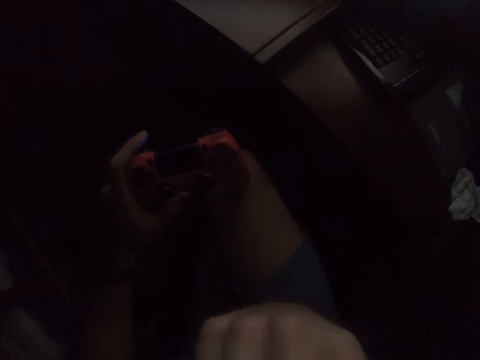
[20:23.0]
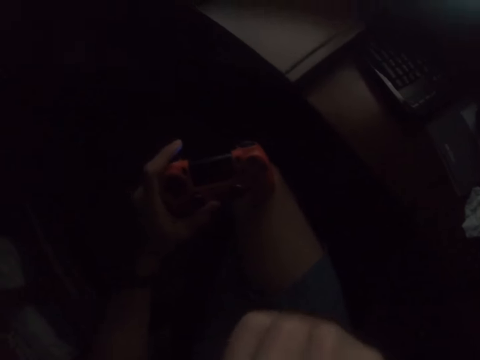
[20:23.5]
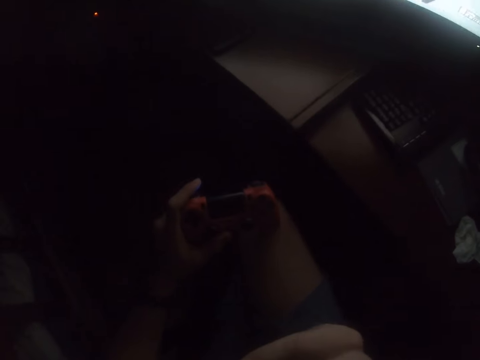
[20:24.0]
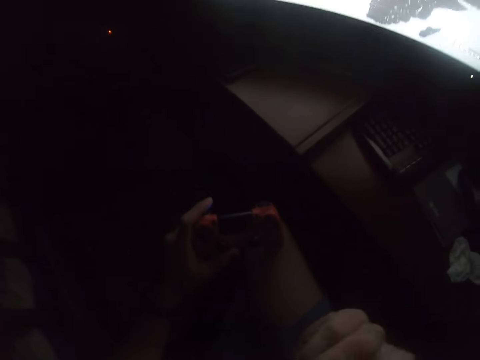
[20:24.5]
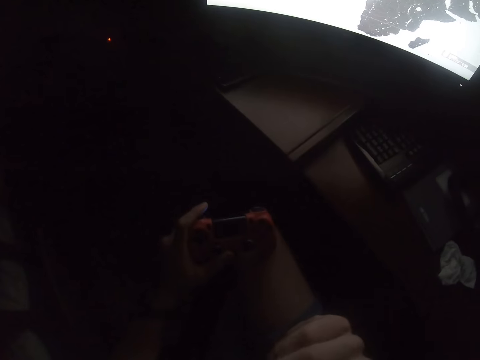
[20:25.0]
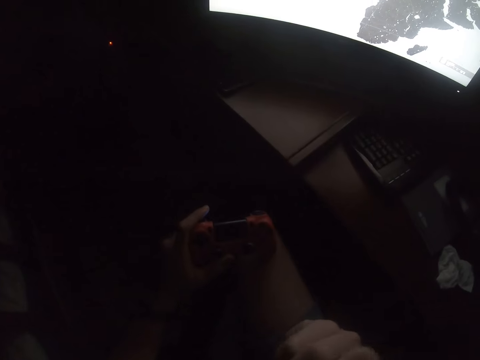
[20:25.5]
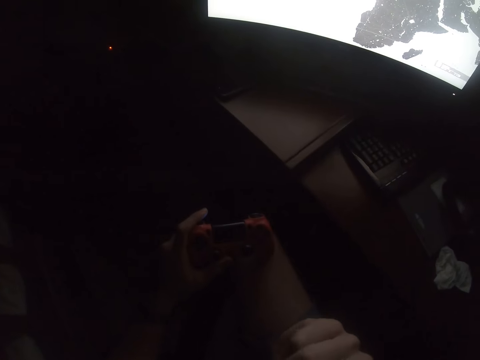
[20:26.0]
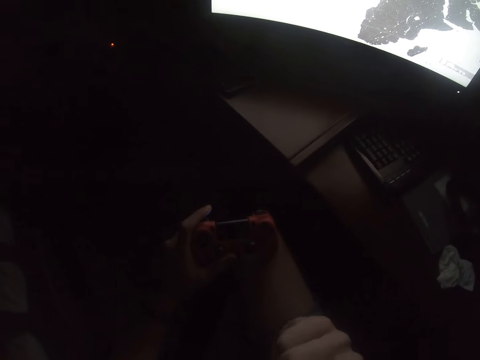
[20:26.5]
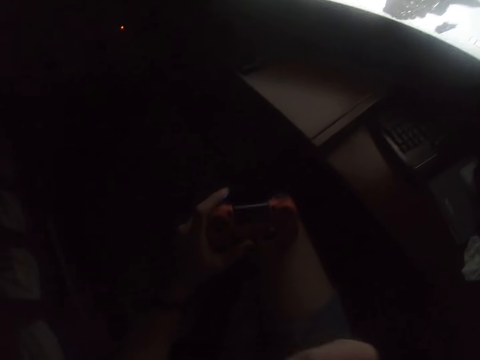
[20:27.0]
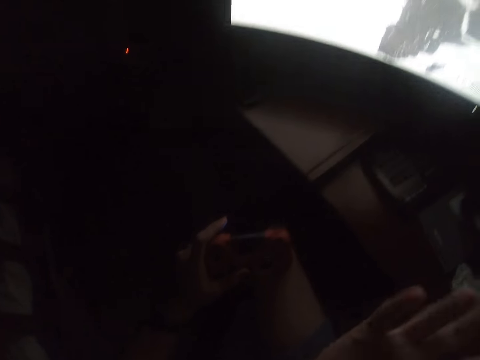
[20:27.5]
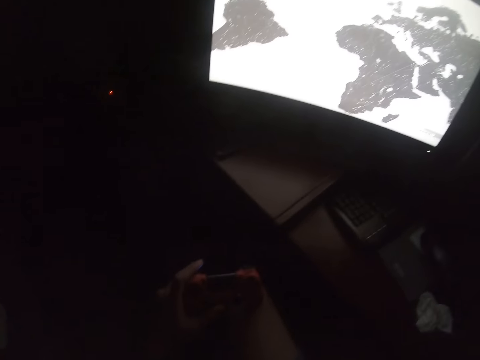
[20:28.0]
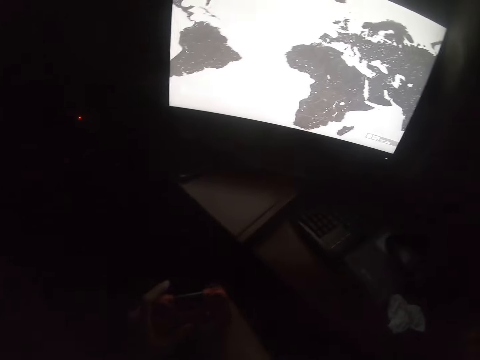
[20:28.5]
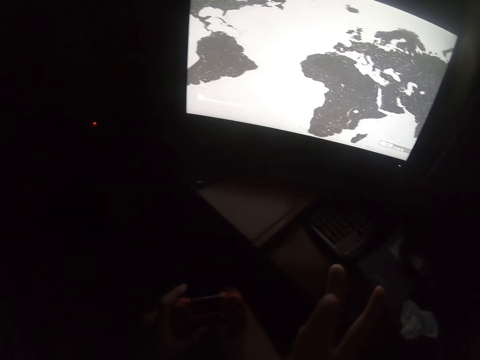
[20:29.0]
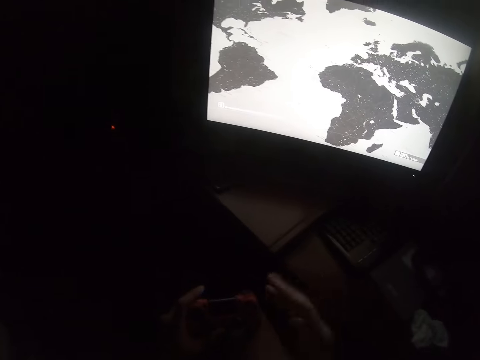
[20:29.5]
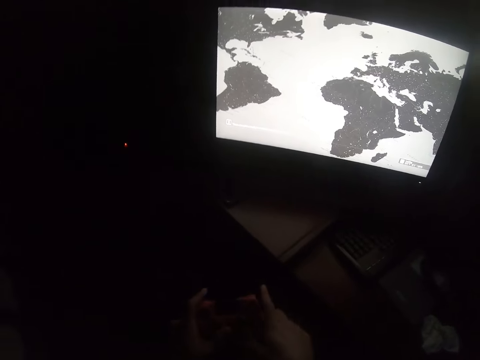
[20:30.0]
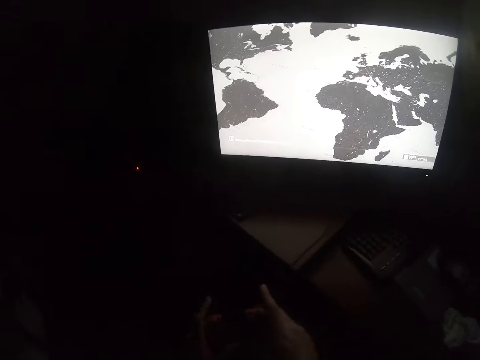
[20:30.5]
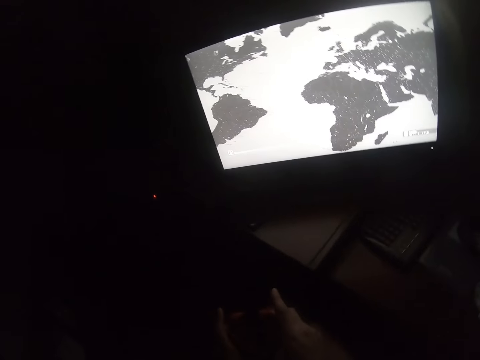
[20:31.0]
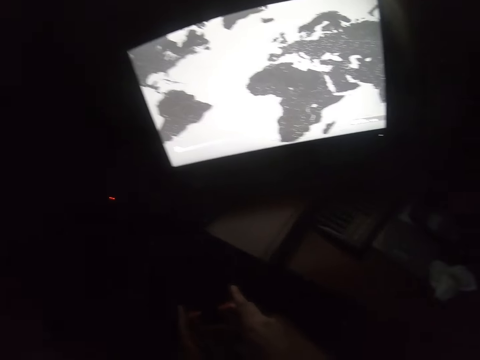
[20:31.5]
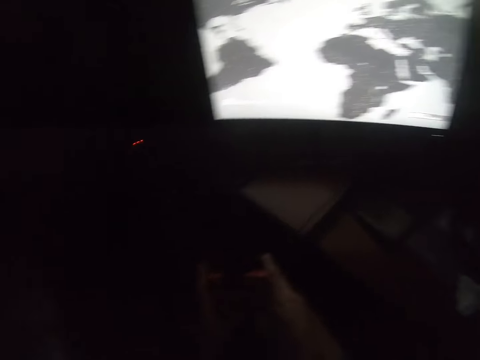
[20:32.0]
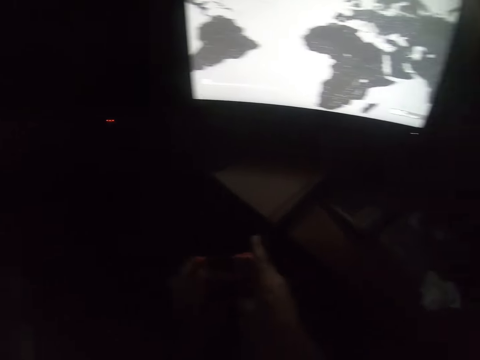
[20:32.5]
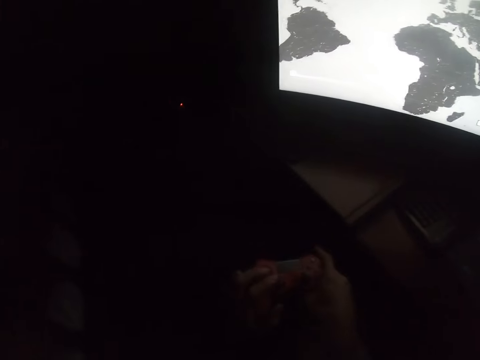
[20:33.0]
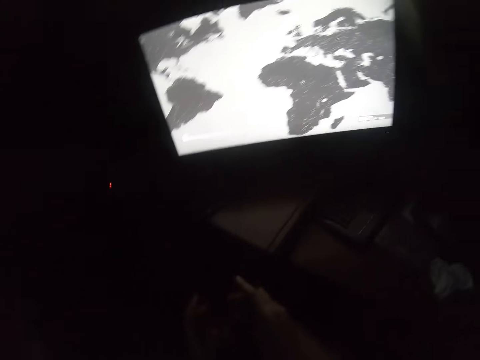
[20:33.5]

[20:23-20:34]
The camera wearer holds the game pad.

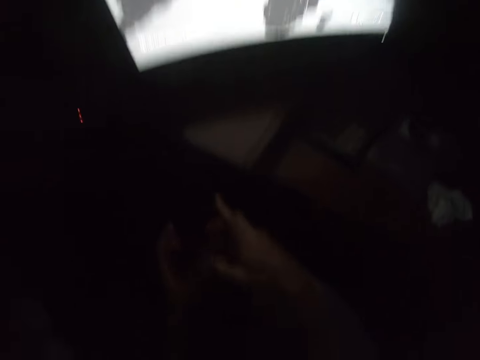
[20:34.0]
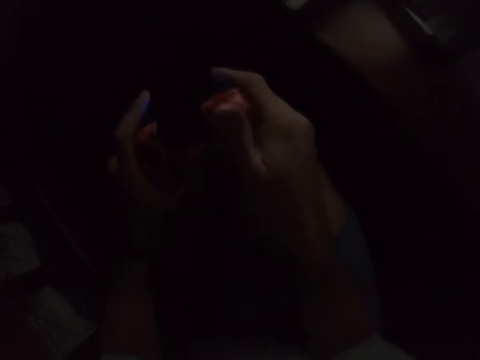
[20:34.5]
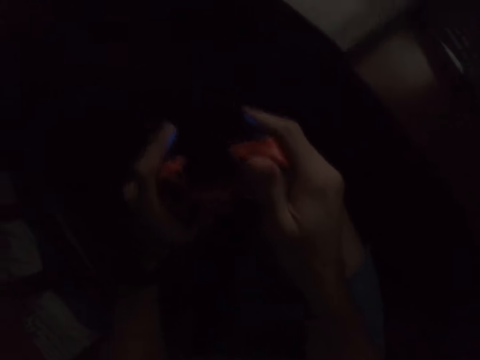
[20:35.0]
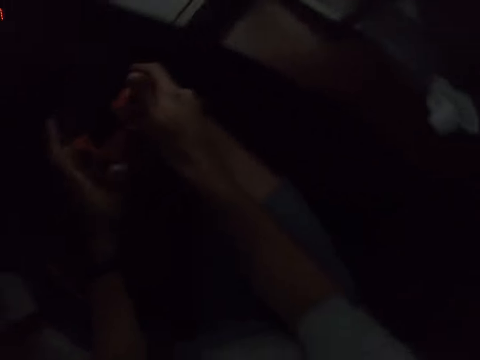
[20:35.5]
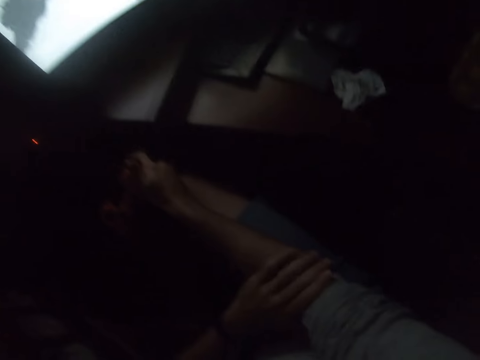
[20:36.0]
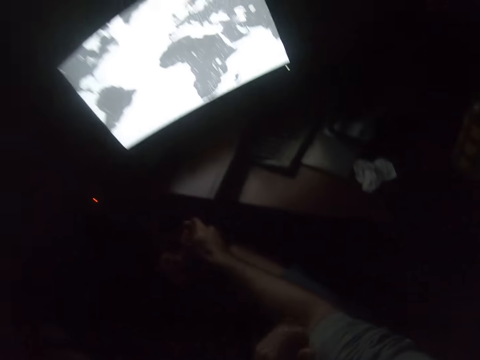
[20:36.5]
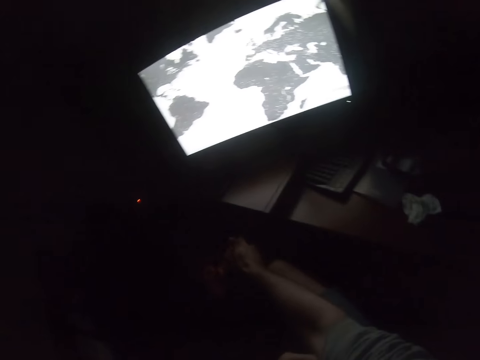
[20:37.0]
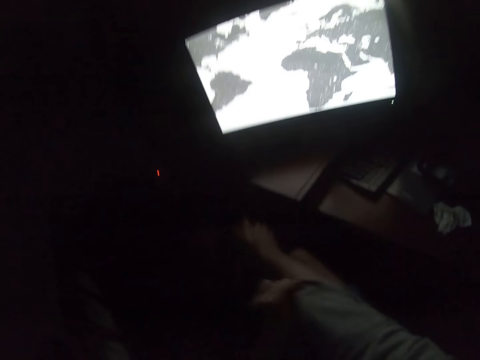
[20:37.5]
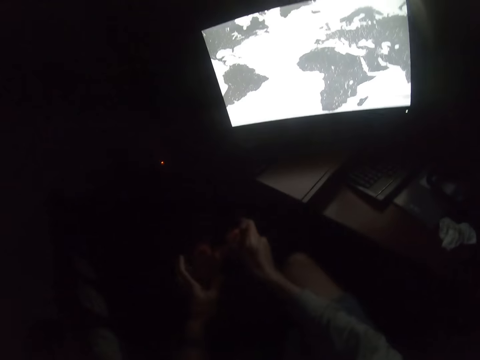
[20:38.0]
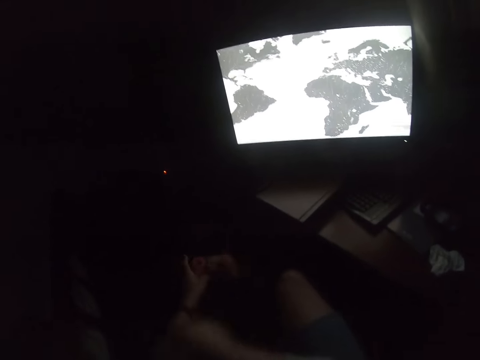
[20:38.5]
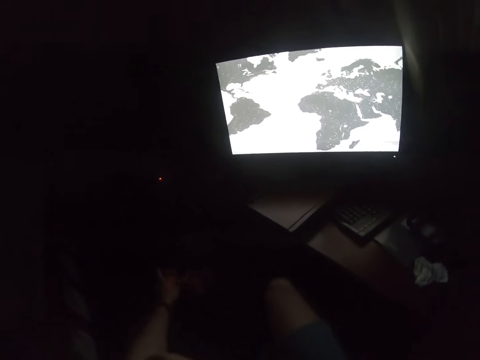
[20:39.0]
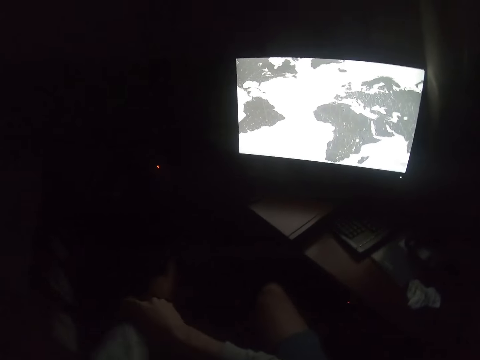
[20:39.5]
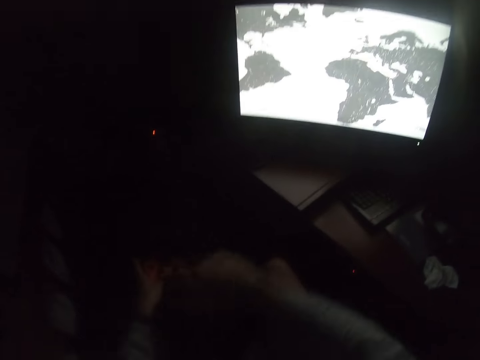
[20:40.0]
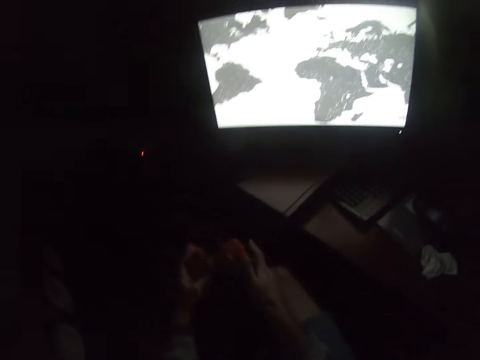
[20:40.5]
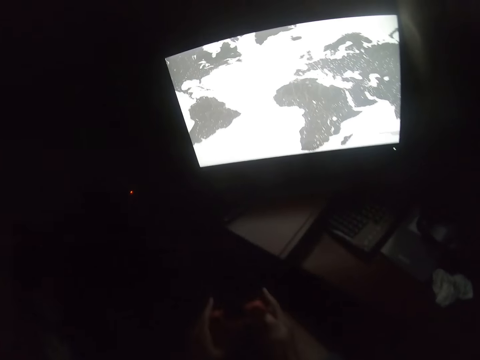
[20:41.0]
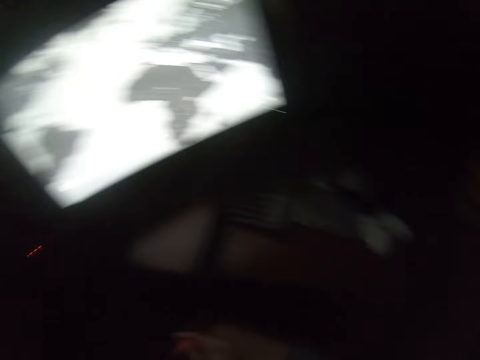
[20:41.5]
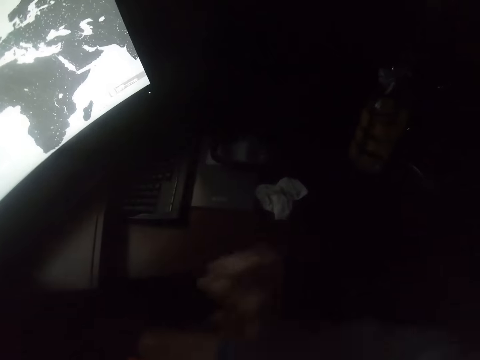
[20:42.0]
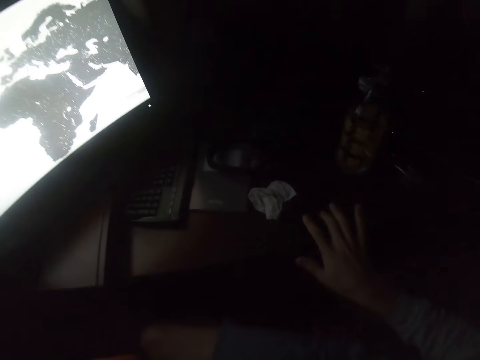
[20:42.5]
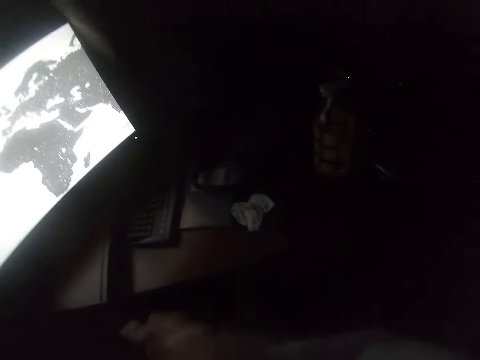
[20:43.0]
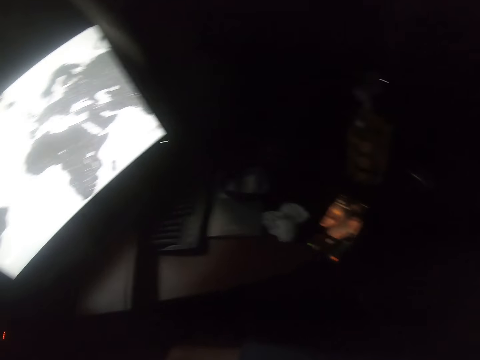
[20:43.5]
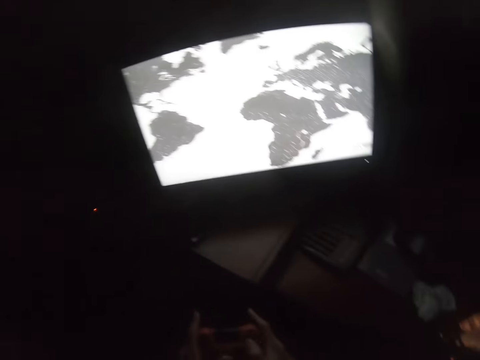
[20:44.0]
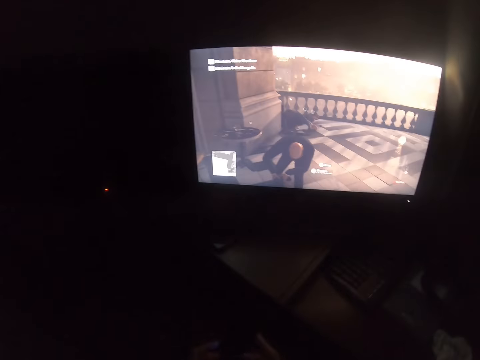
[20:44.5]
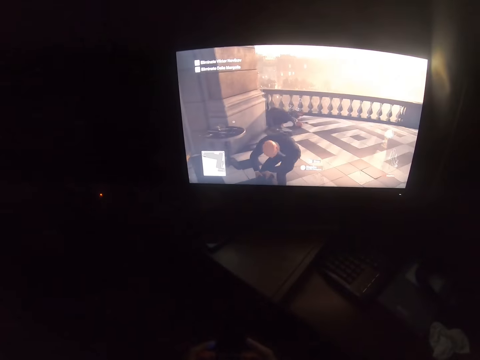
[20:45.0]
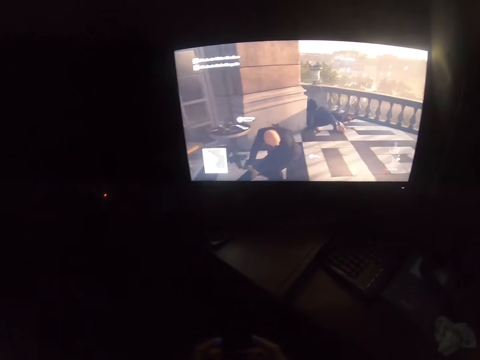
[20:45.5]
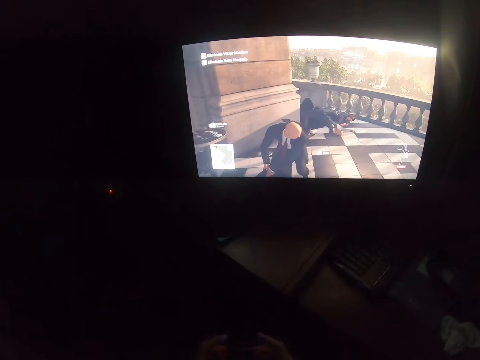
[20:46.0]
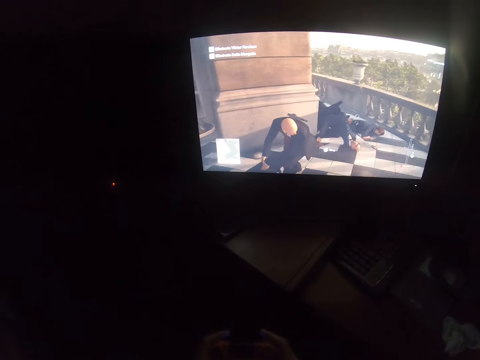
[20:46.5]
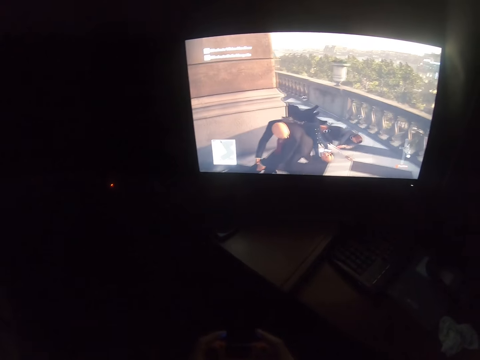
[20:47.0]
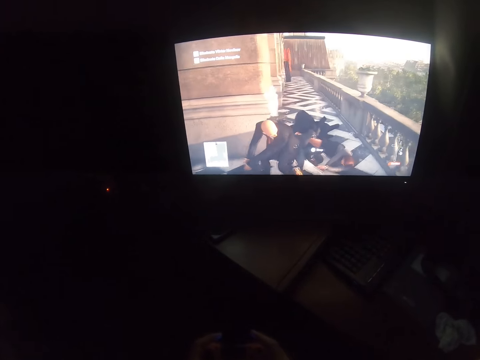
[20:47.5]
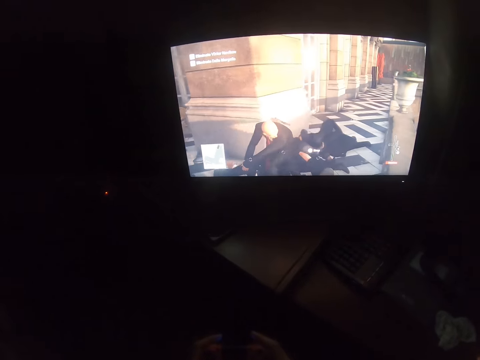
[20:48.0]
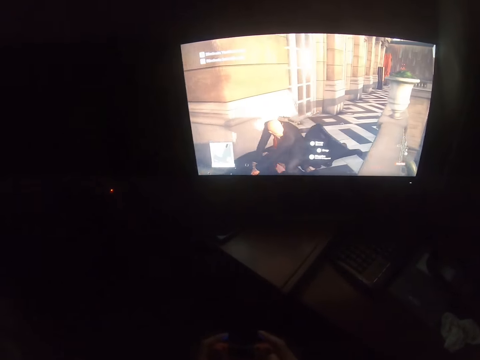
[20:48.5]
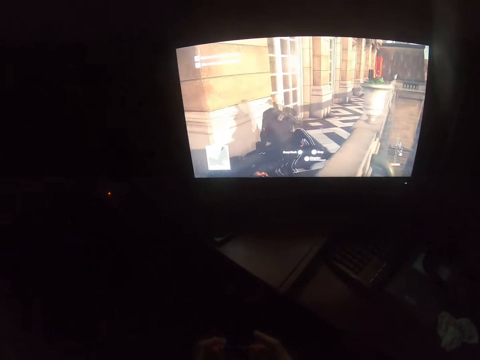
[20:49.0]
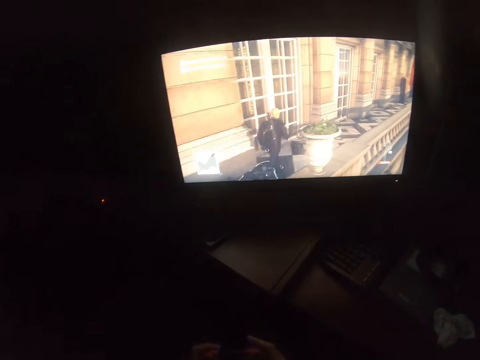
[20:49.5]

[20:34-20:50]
The camera wearer touches the hand. He pulls down his sweater. He holds the game pad. He taps on the phone. He plays the video game.
